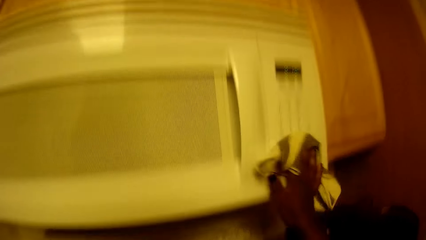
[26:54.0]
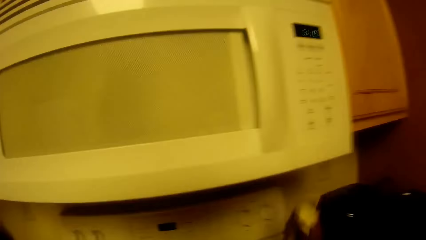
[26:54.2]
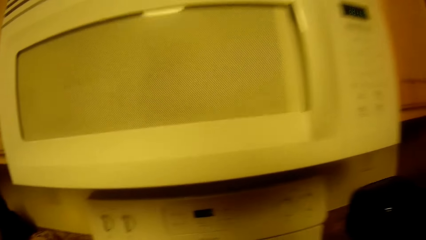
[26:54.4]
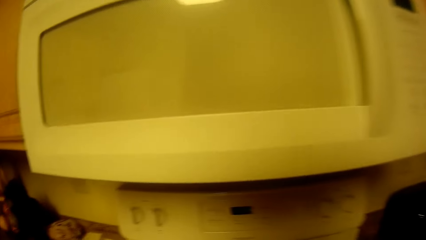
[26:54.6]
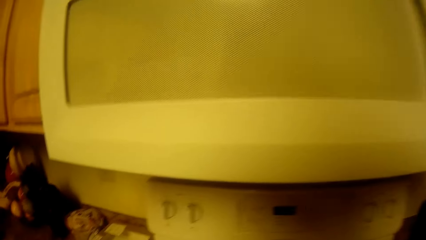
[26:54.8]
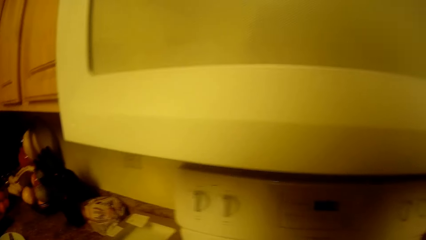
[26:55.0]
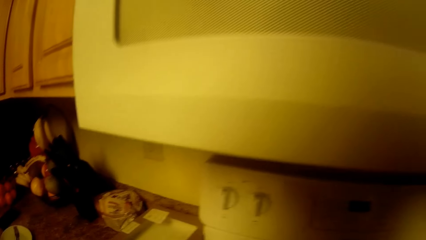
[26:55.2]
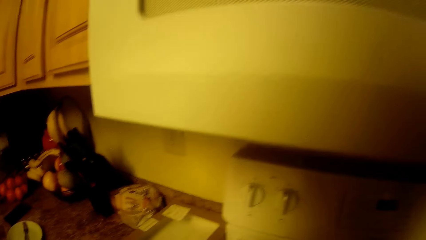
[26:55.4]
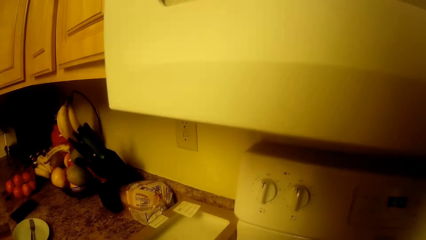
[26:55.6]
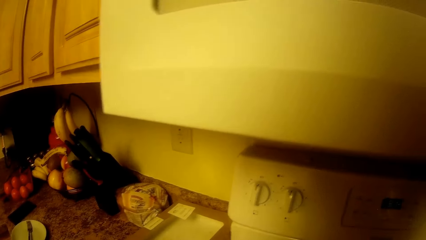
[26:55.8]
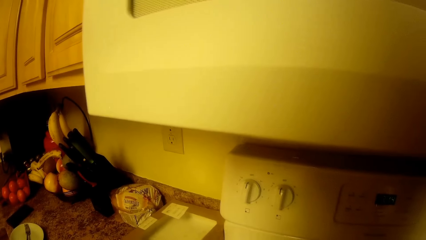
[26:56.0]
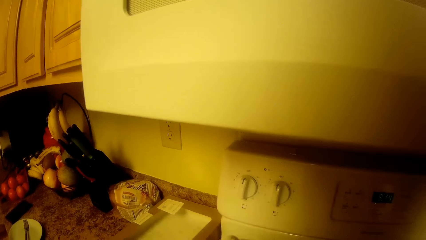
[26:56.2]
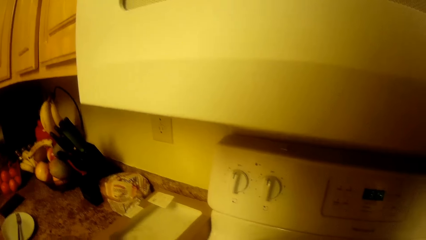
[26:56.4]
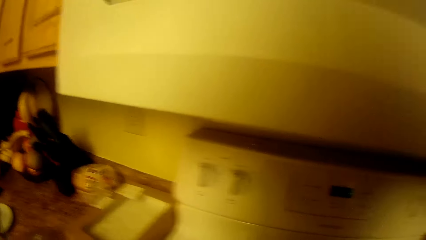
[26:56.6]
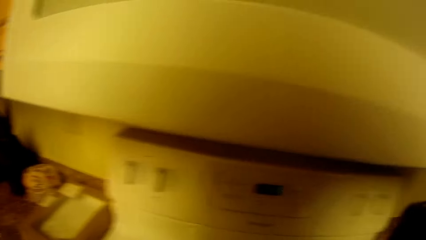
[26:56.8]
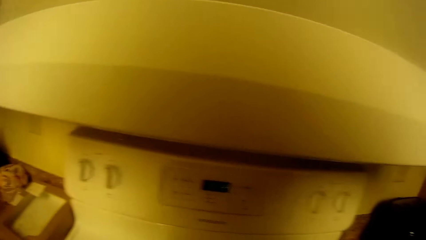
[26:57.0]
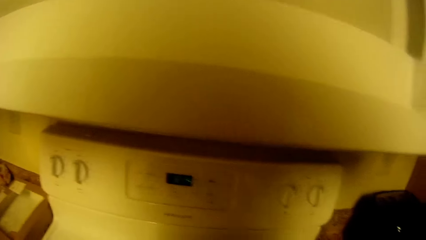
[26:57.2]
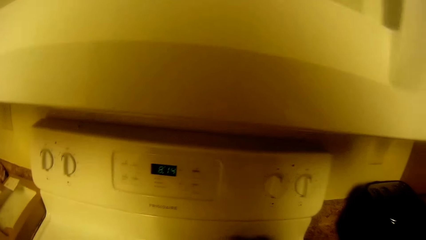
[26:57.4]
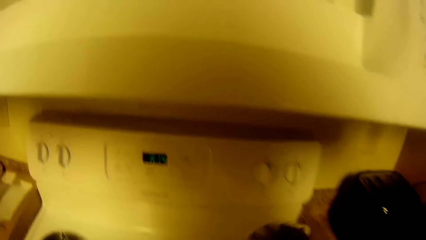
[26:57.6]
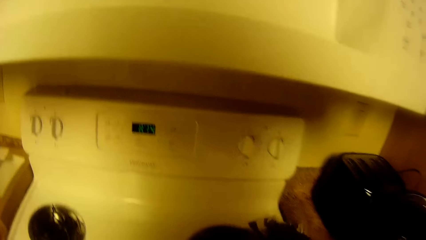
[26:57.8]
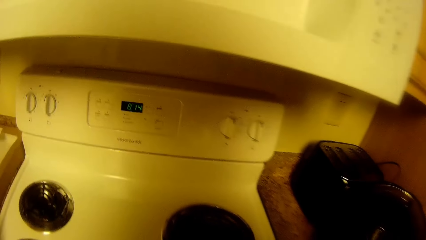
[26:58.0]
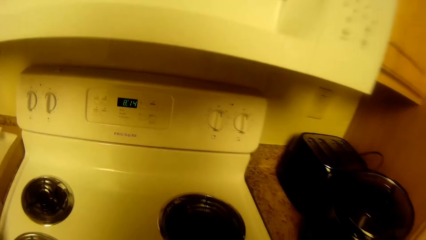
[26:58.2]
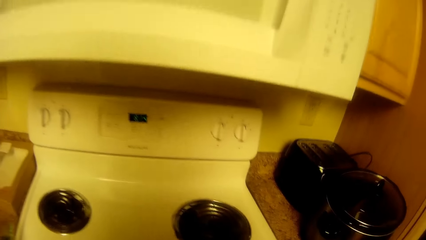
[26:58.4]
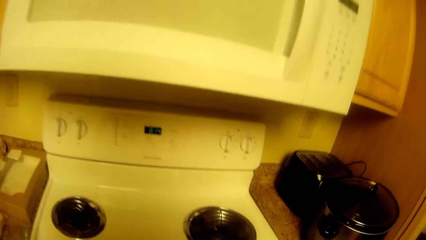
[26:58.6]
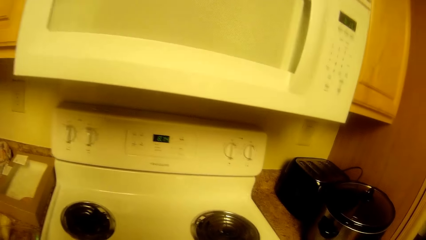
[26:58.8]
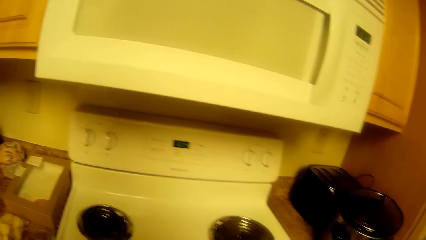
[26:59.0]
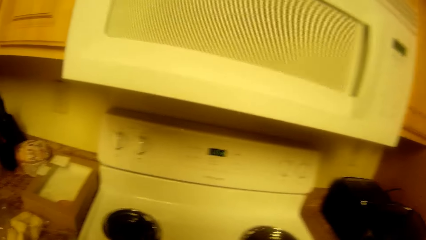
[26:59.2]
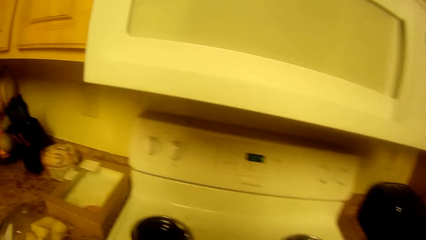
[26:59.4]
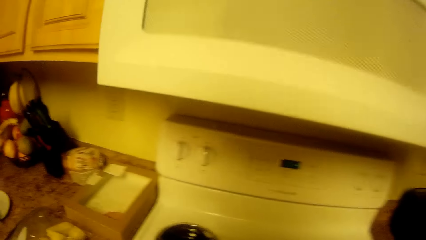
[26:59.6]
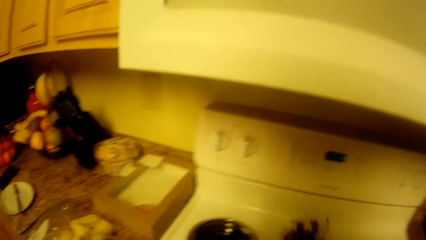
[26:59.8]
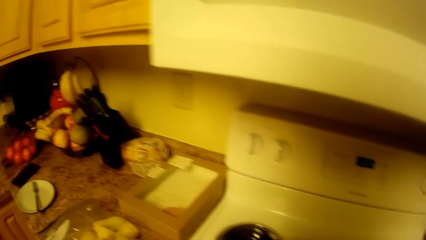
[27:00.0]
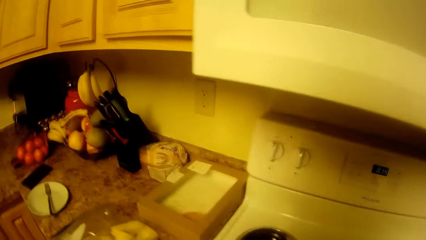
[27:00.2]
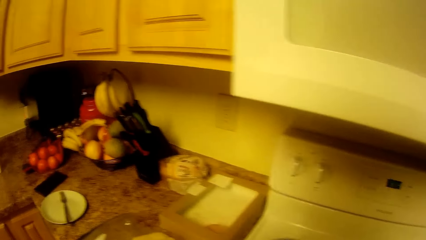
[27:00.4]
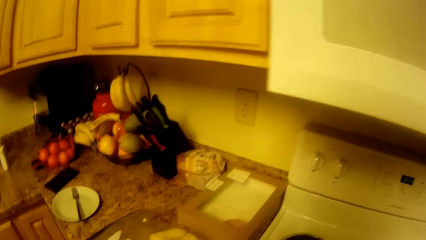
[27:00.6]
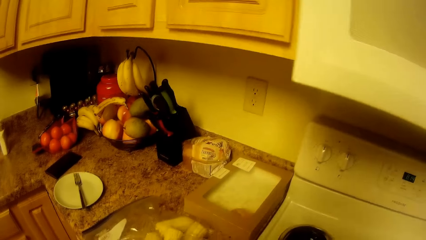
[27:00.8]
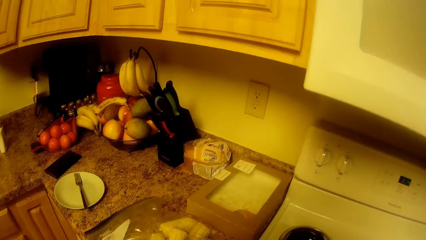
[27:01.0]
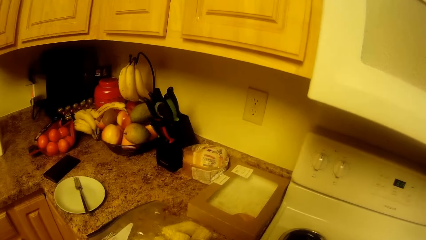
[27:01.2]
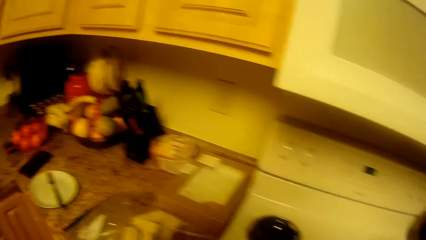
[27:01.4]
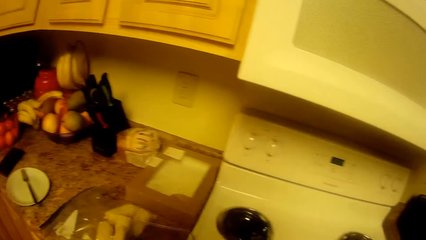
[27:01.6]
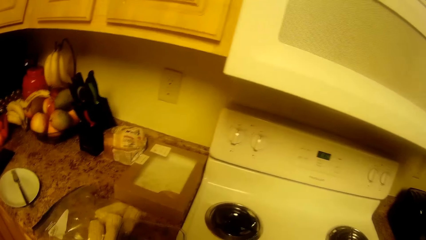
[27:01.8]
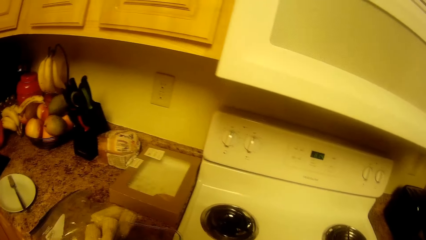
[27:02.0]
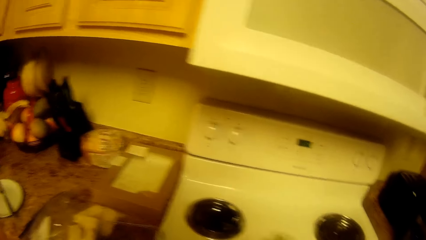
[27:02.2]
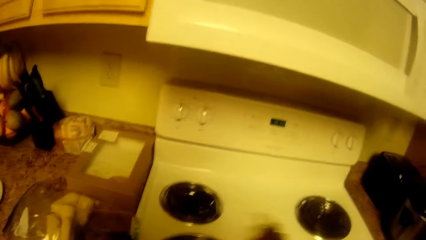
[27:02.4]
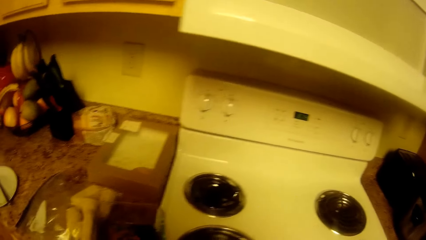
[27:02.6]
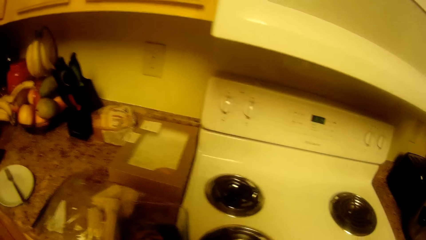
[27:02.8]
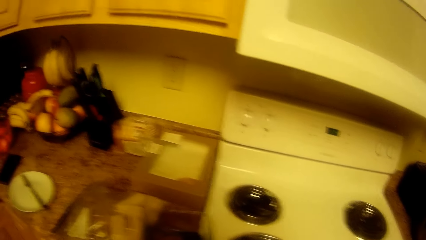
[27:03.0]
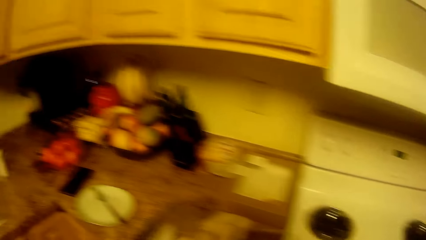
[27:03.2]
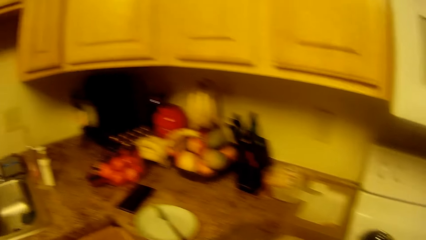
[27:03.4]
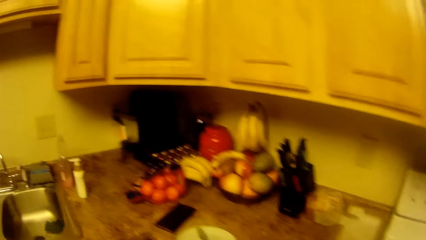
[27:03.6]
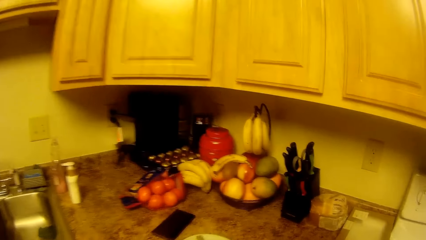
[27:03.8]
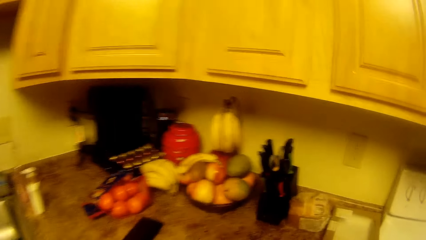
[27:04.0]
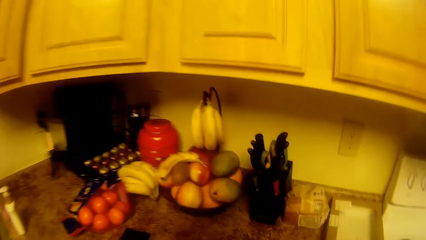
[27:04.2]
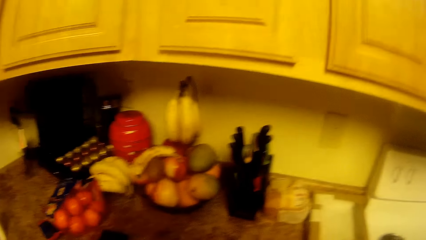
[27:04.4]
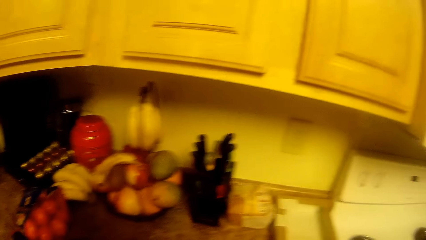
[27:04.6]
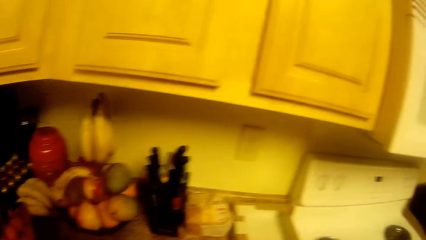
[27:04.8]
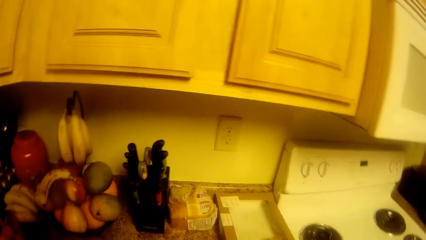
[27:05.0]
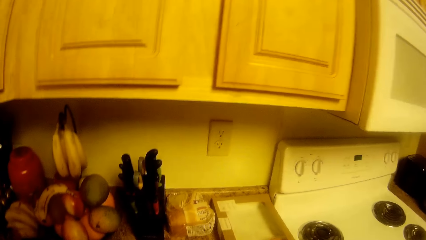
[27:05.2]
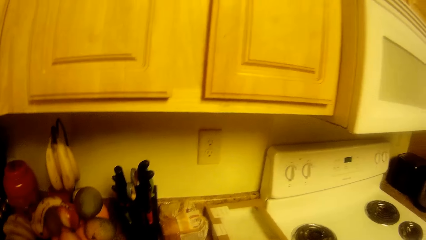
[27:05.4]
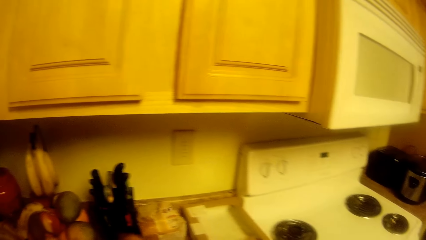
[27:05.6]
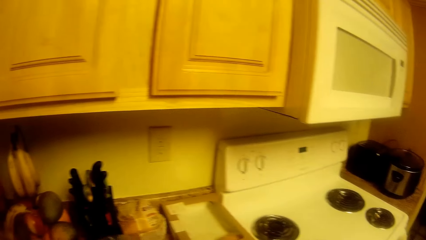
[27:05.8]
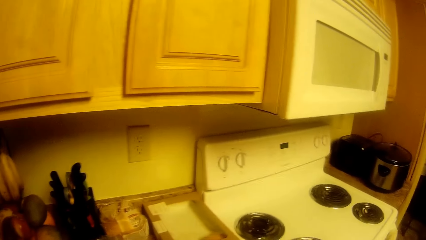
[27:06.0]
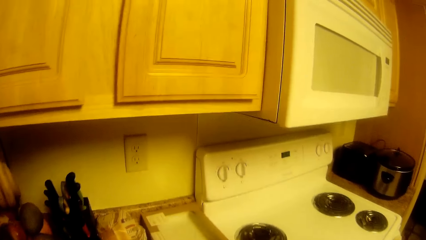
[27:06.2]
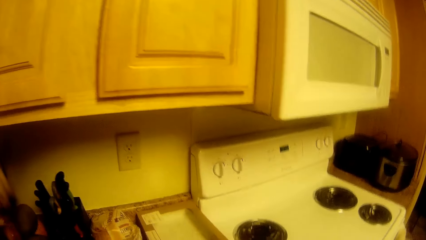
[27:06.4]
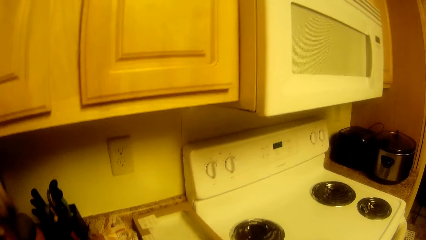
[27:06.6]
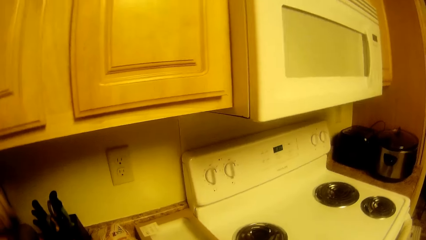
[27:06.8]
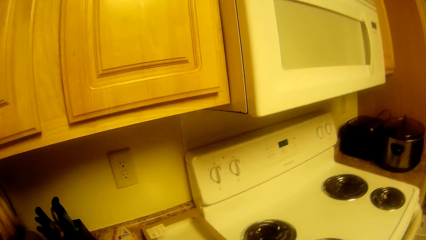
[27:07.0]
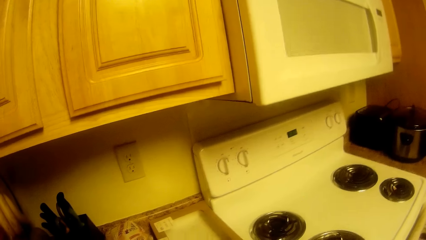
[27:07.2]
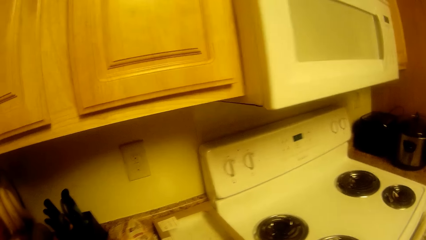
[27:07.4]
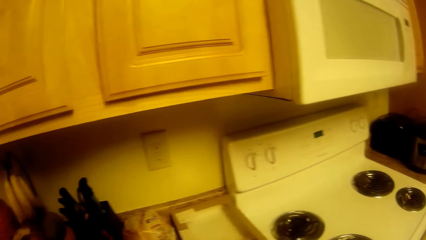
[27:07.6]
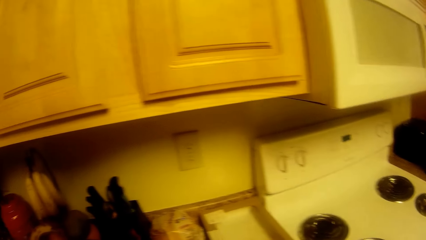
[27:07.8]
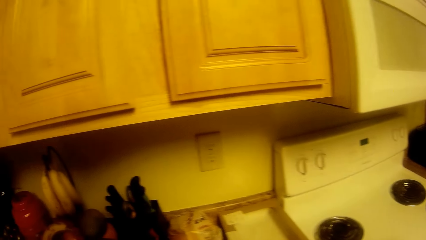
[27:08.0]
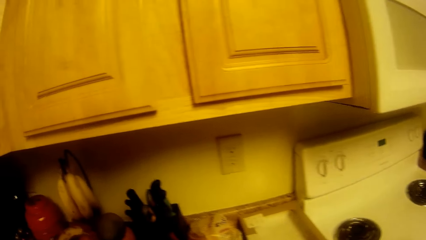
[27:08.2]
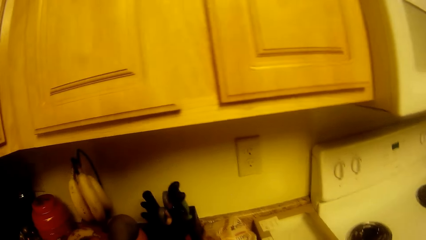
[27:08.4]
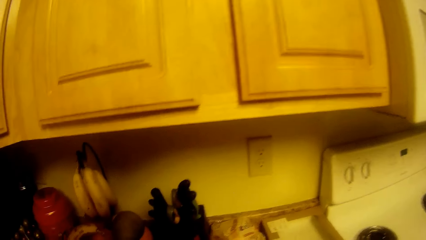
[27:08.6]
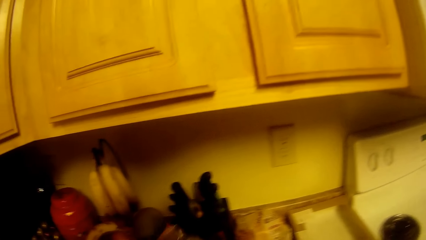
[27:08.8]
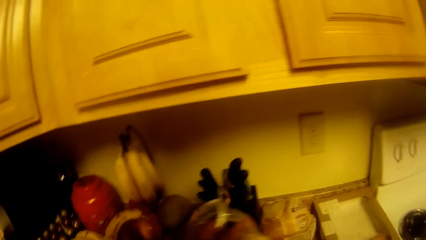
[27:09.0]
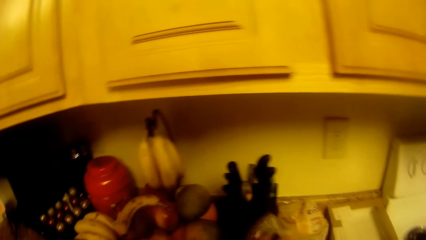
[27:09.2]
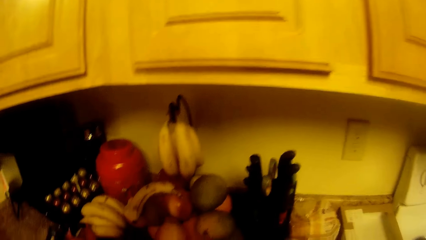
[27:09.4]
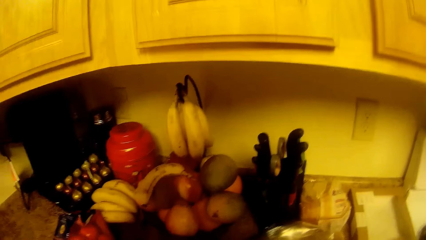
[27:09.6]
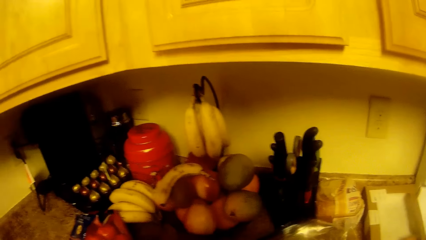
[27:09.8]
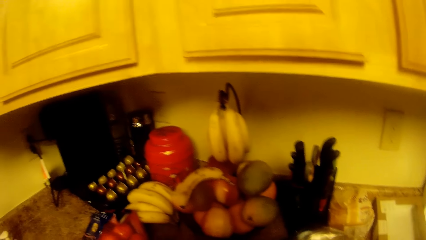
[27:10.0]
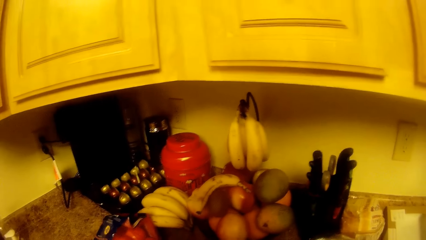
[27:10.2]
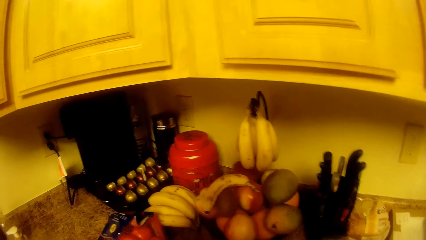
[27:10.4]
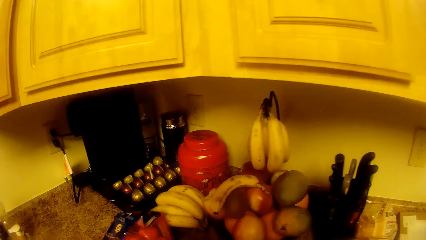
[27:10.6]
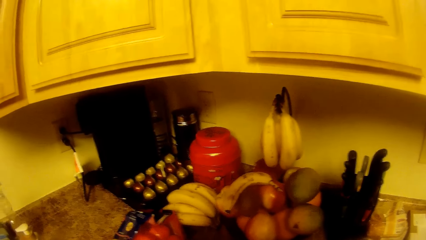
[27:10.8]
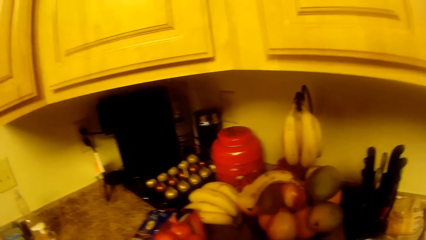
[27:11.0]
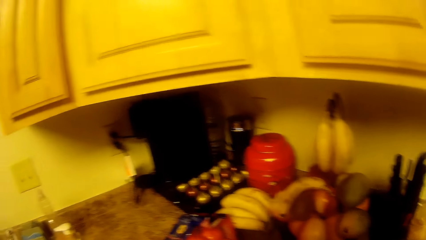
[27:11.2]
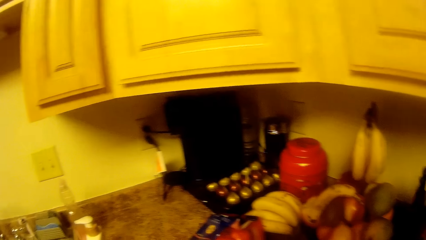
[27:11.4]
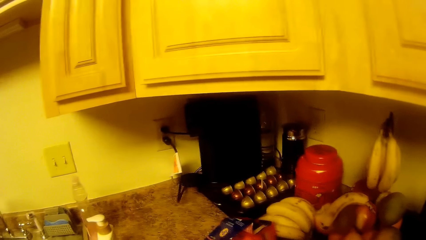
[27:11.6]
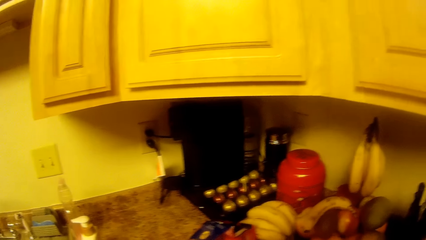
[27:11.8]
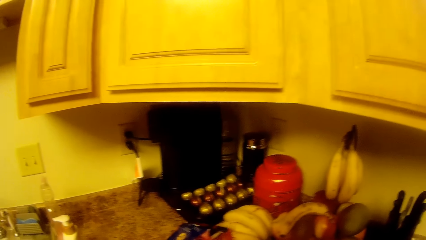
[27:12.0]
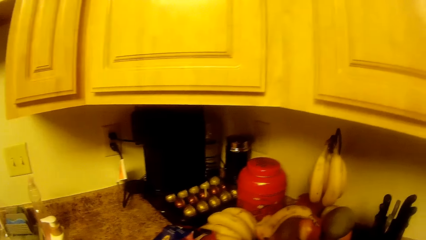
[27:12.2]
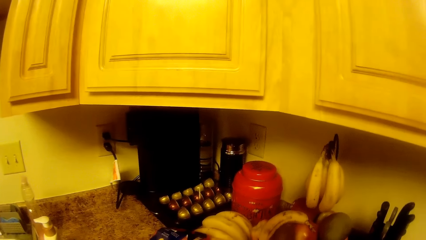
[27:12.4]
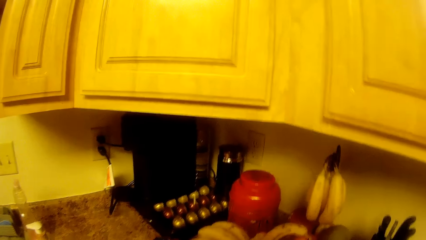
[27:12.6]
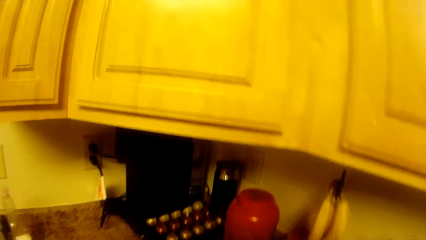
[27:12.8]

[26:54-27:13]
The camera wearer cleans a cooker with the napkin in her right hand. She wipes the countertop. She moves a pack of vegetables on the cabinet.
